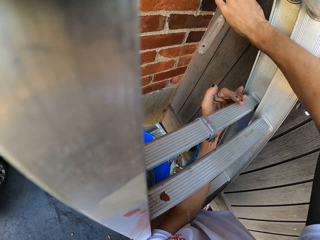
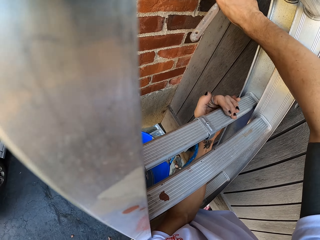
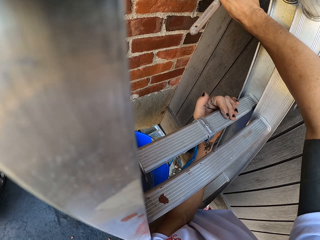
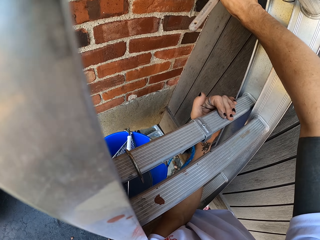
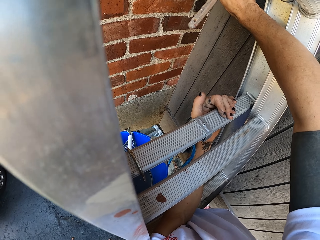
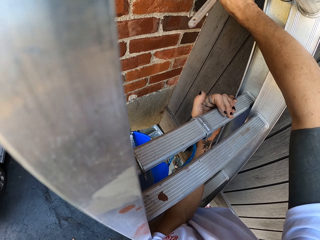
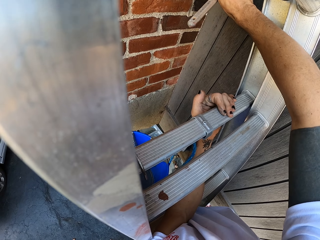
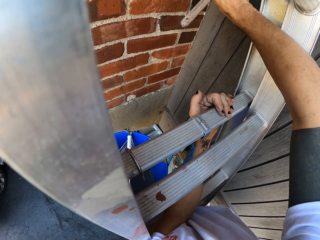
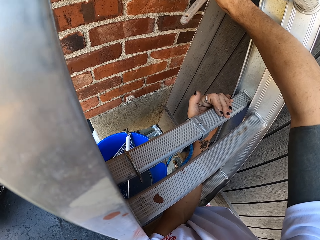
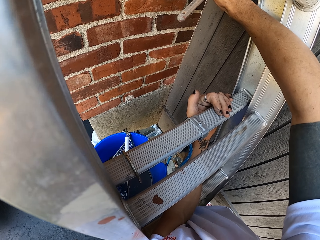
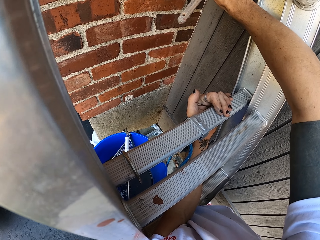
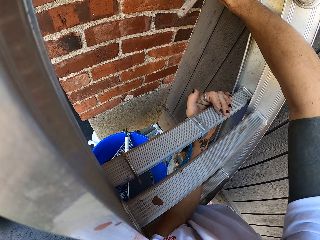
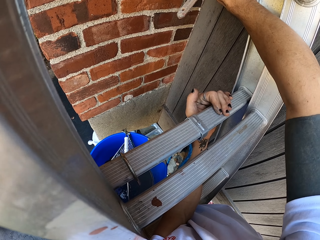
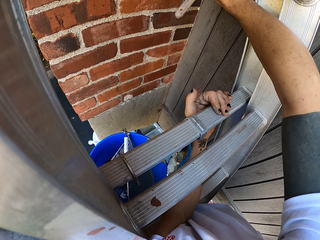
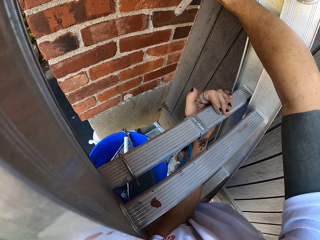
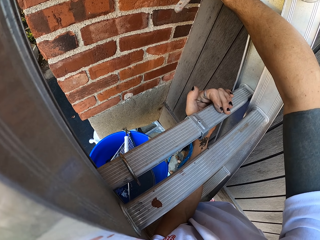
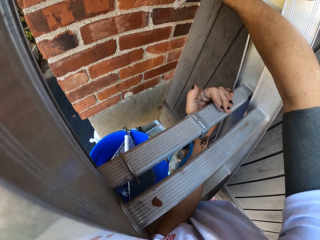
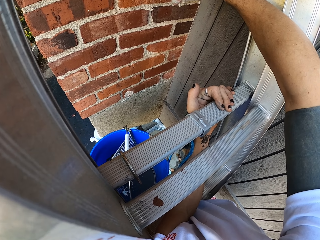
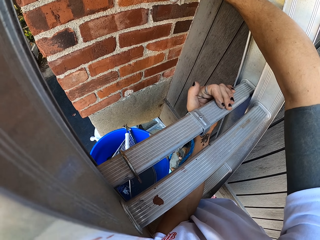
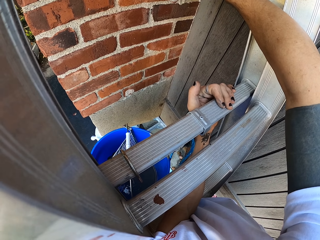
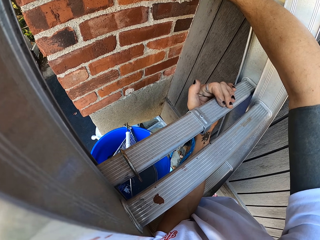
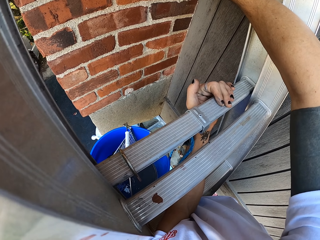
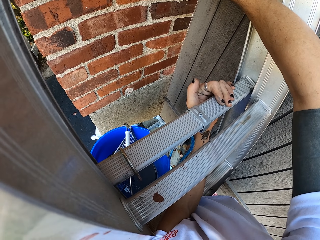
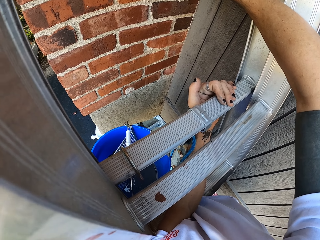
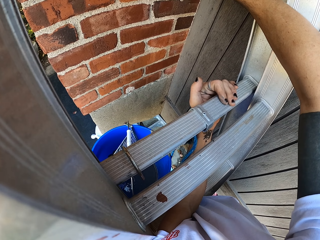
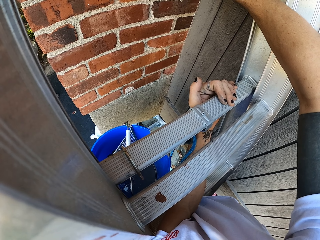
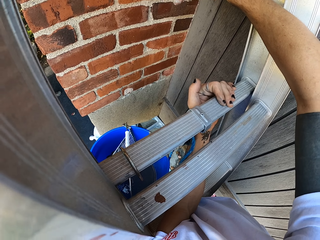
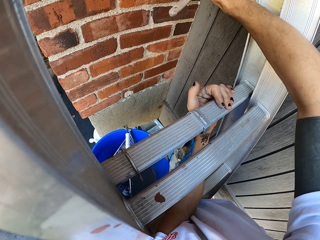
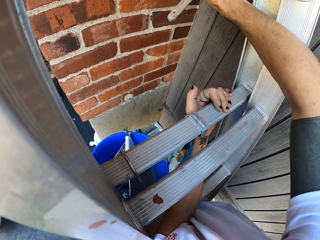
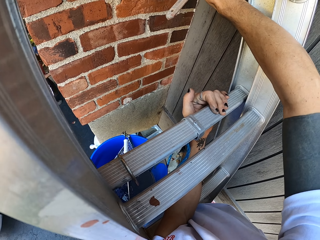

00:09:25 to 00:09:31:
The camera wearer paints the wall with a painting brush.

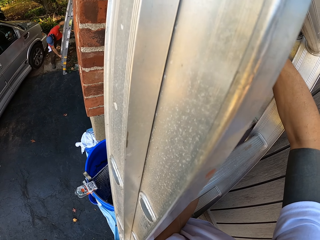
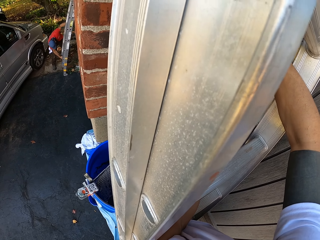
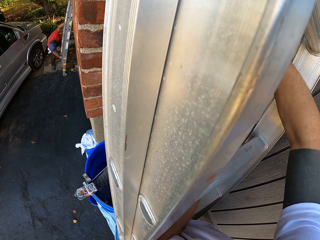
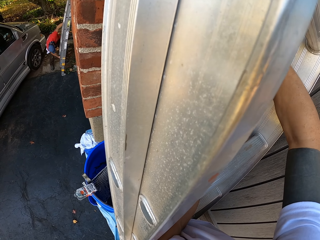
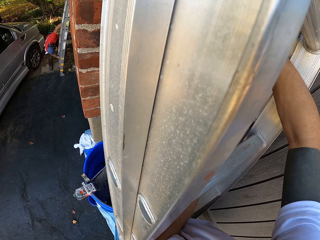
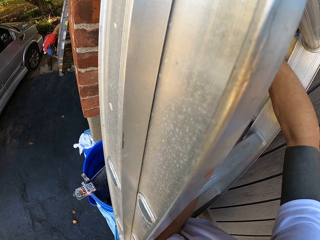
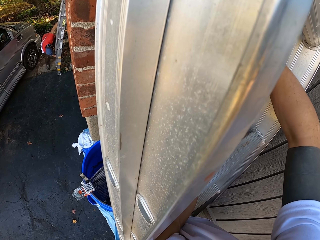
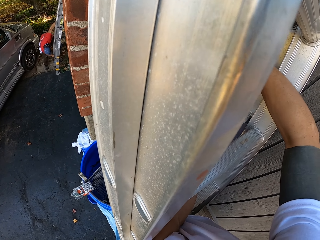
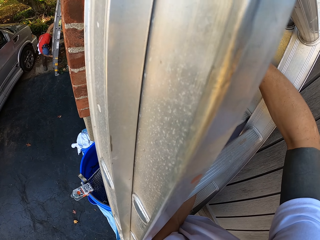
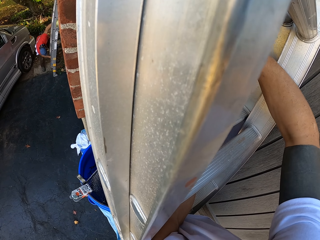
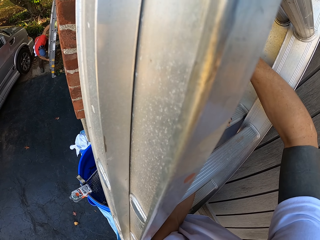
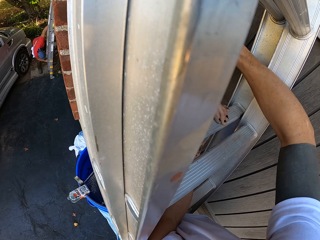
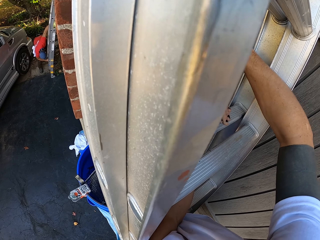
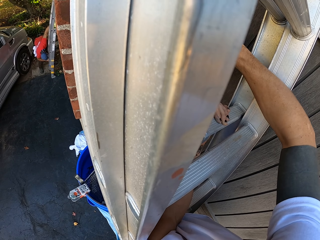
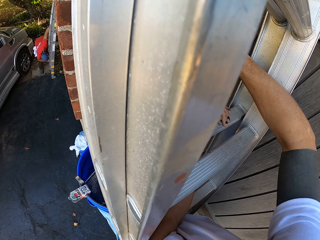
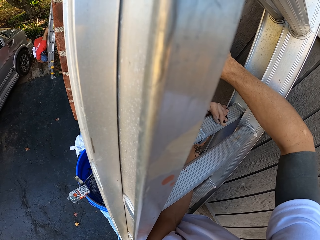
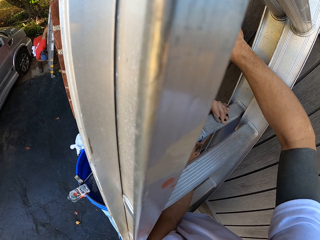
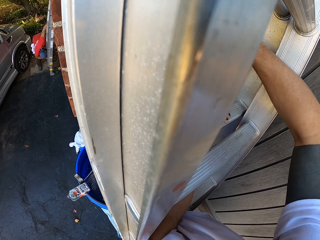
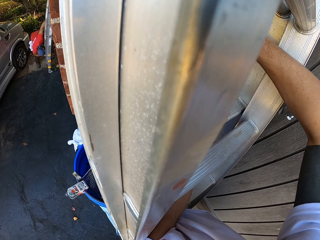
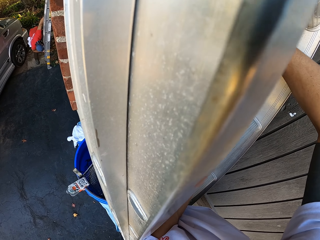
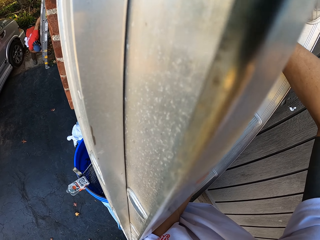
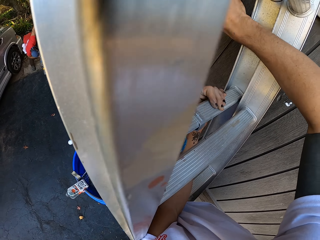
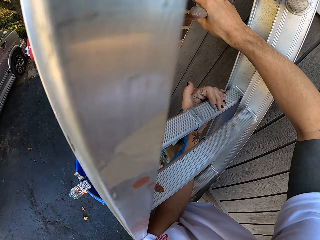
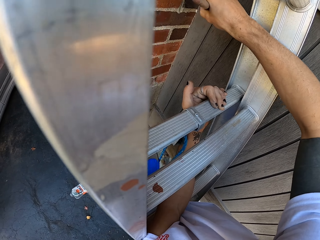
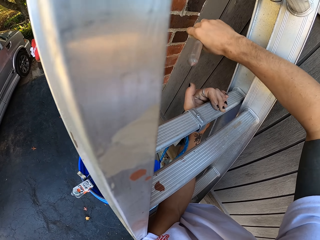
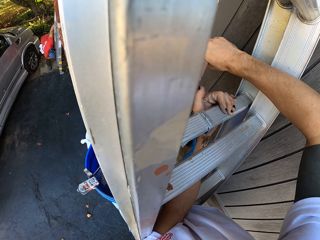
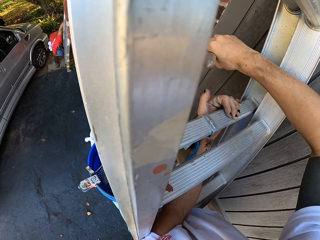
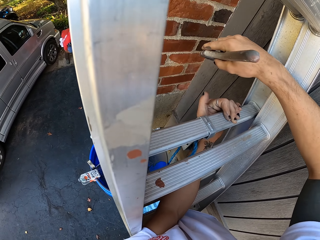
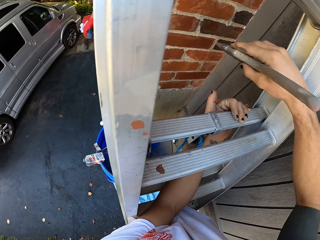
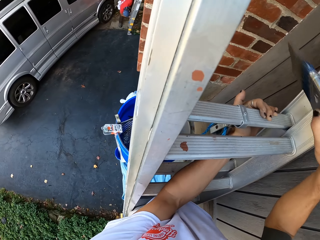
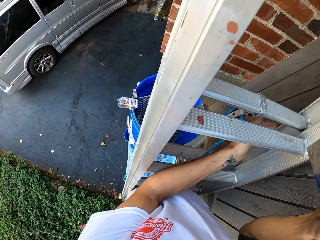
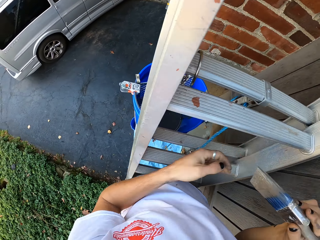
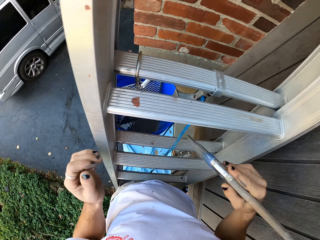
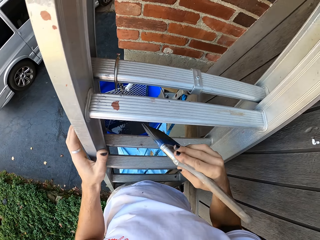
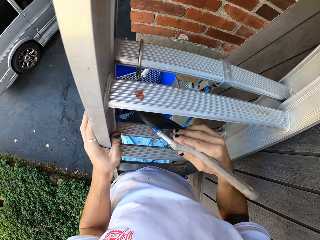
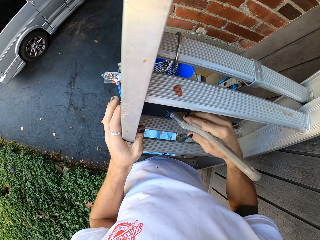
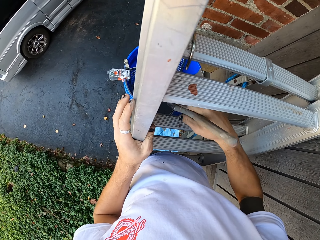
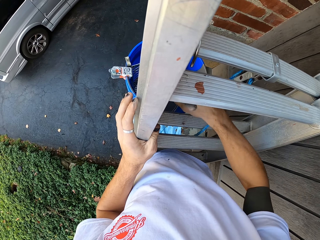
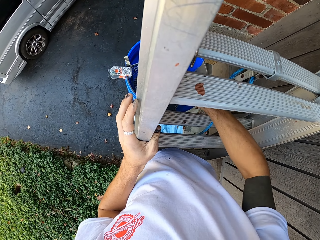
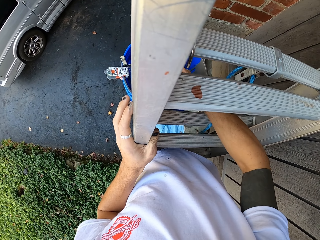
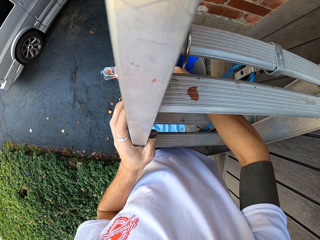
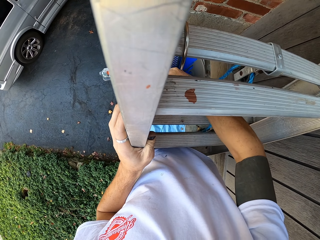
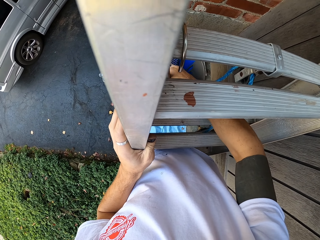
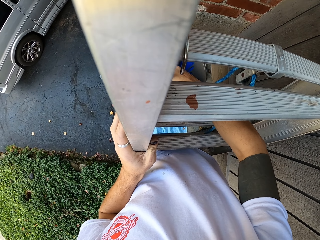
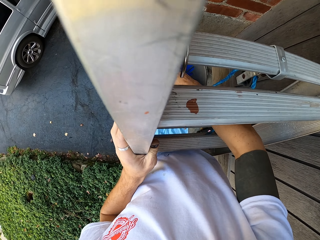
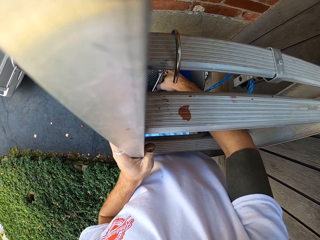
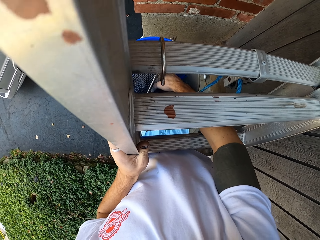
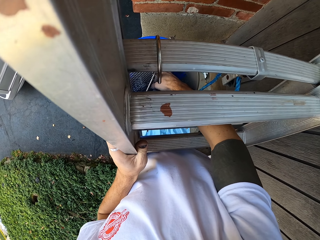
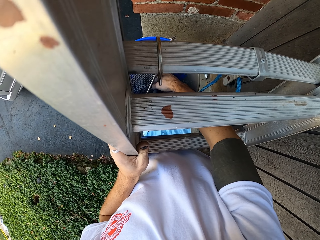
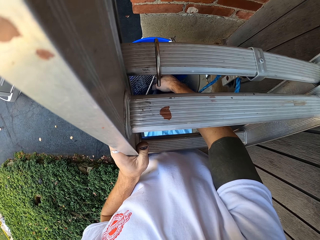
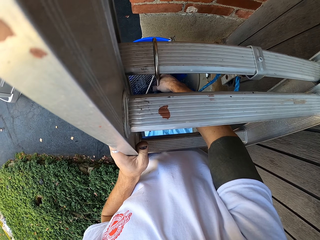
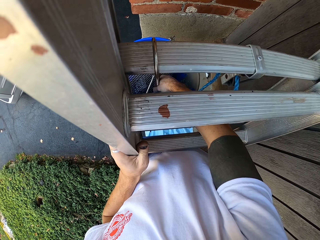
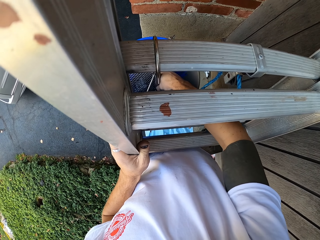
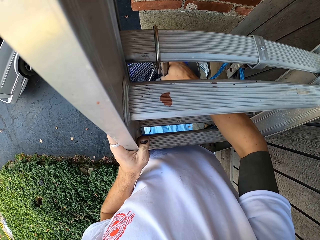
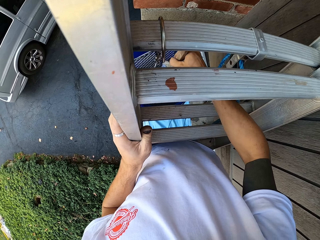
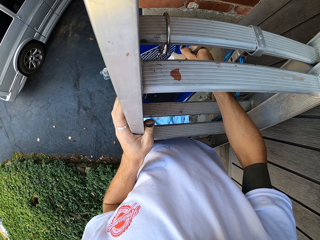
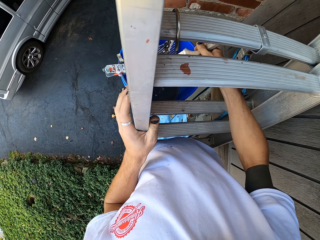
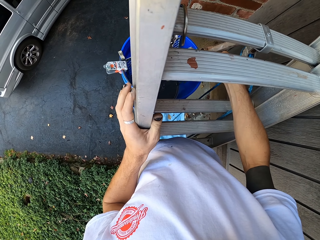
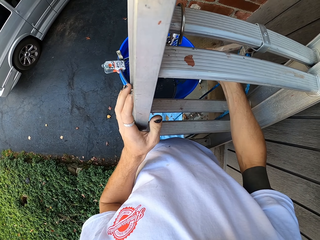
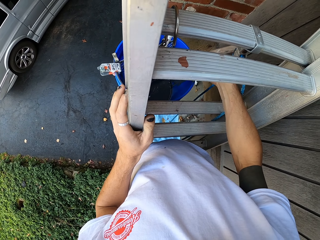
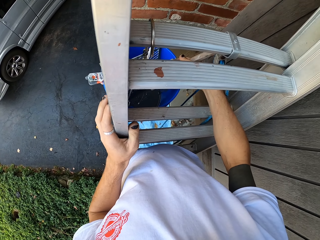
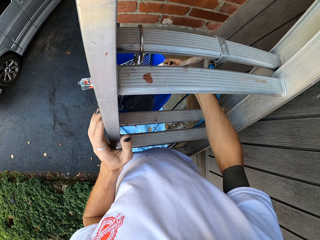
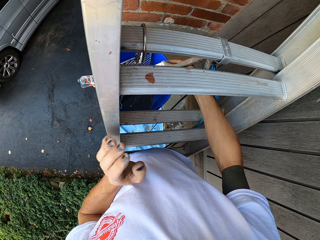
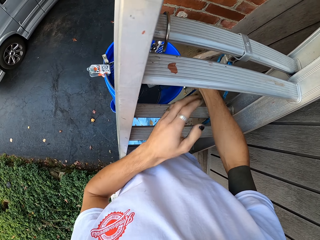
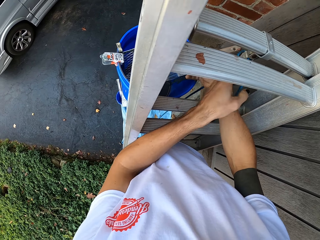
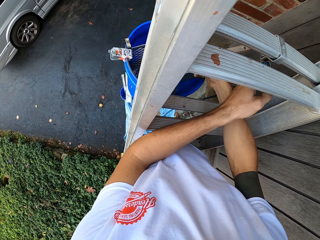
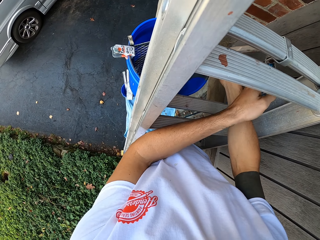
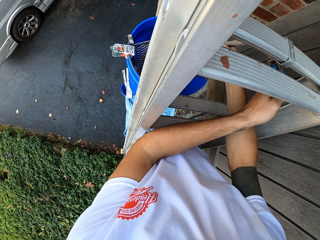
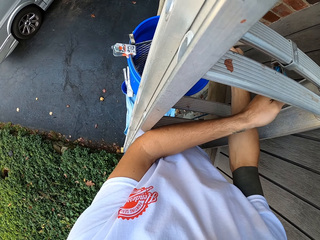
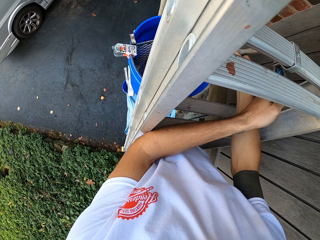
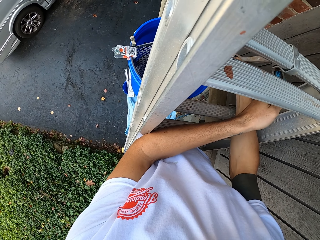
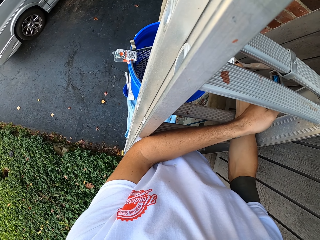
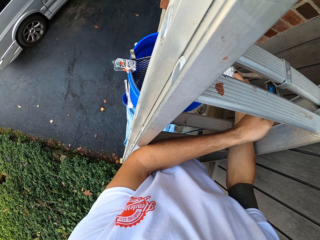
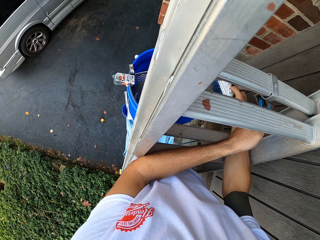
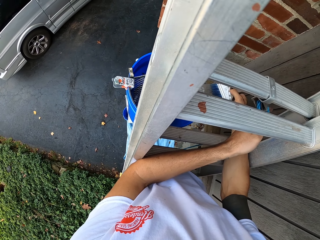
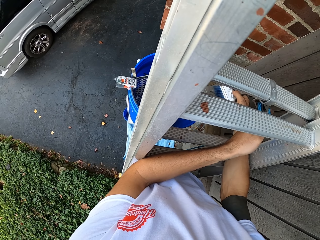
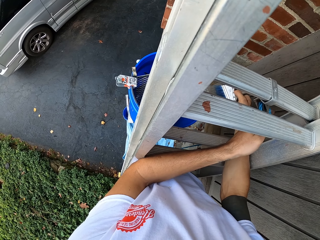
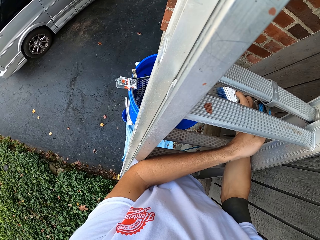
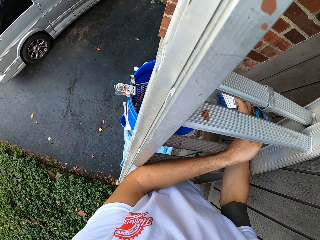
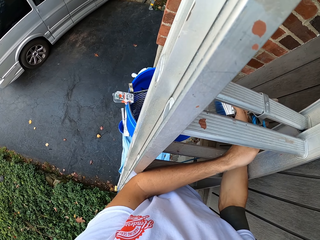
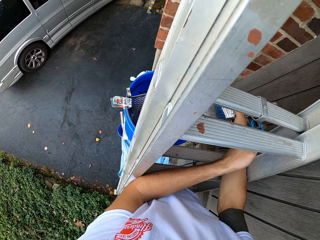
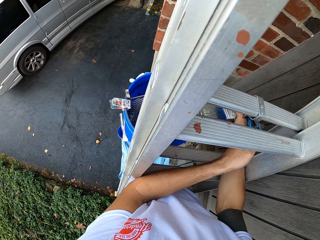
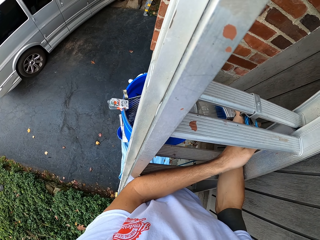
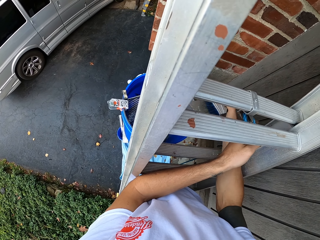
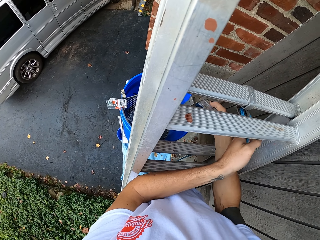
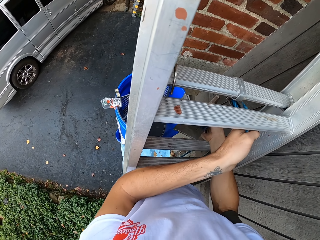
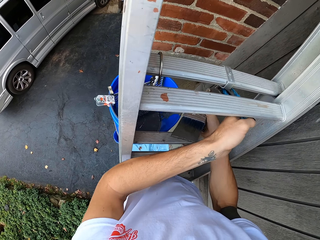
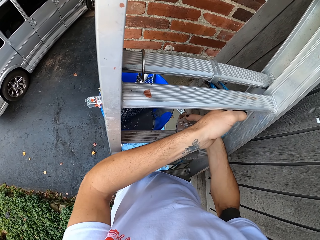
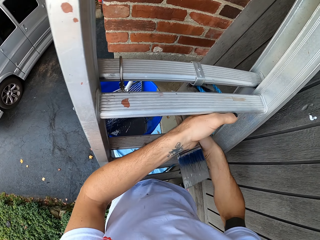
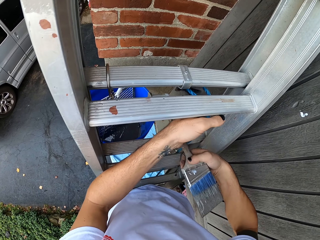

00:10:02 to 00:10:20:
A man holds the ladder. The camera wearer paints the wall with a painting brush. They dip the brush in the paints in the bucket. They adjust the rope.
